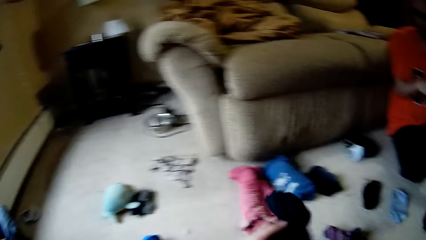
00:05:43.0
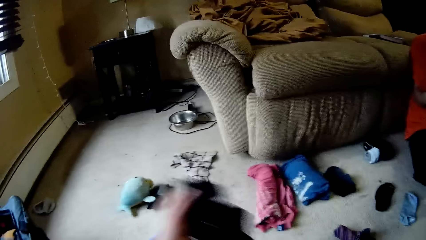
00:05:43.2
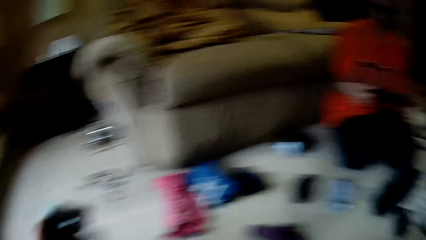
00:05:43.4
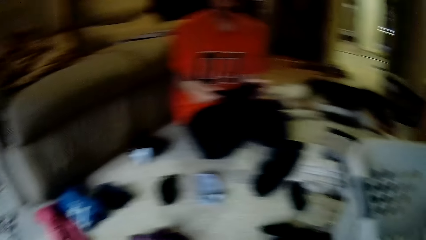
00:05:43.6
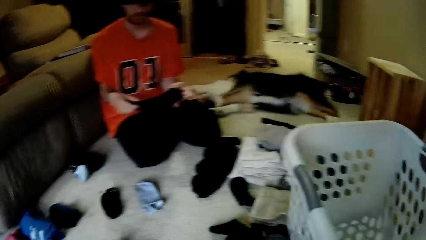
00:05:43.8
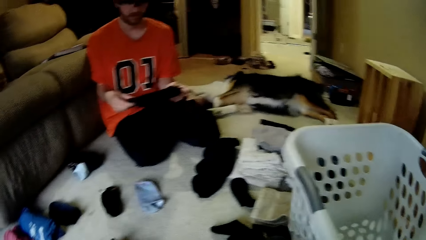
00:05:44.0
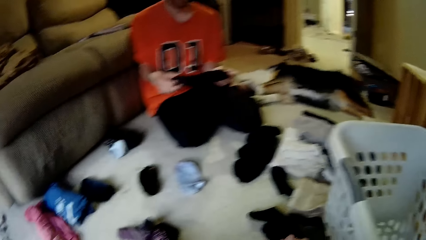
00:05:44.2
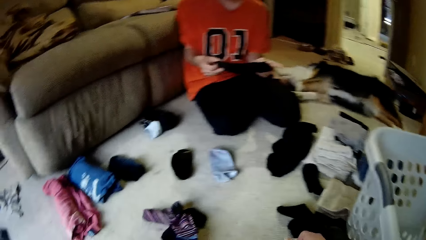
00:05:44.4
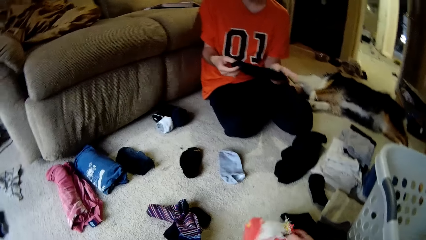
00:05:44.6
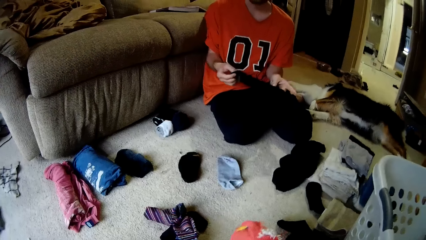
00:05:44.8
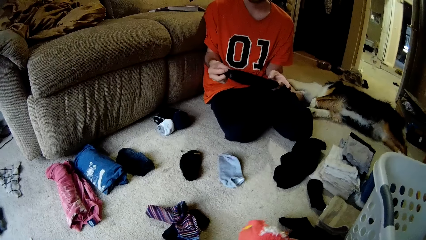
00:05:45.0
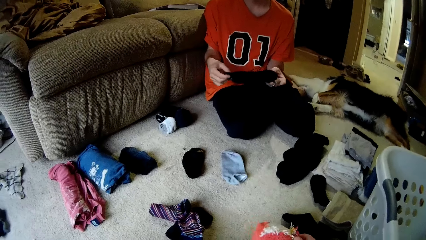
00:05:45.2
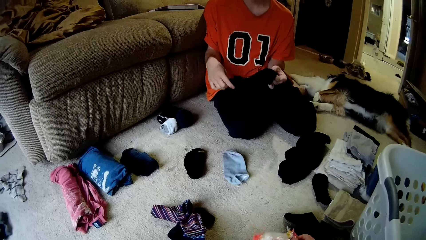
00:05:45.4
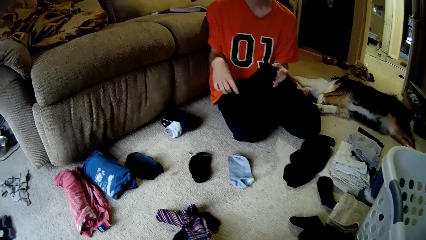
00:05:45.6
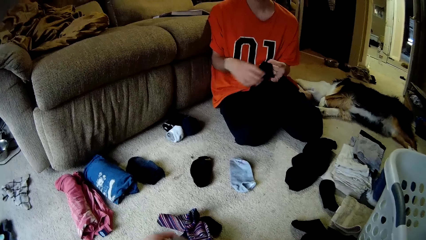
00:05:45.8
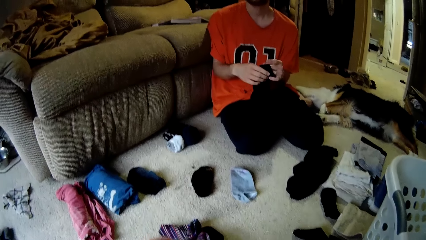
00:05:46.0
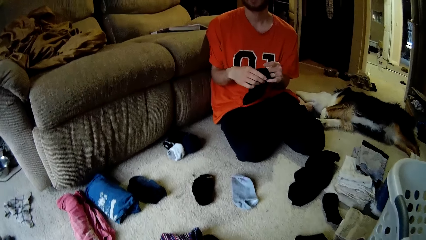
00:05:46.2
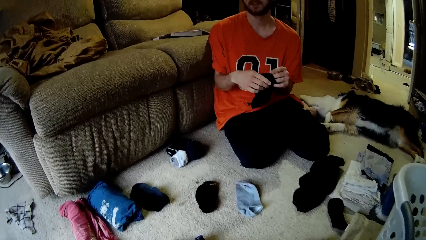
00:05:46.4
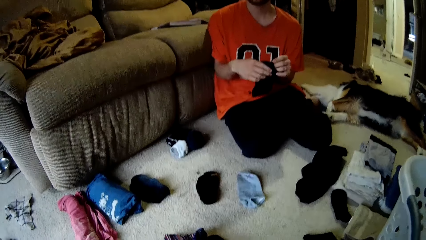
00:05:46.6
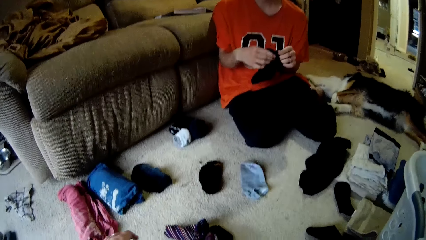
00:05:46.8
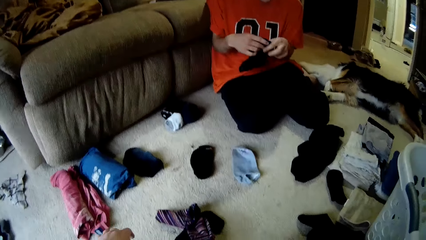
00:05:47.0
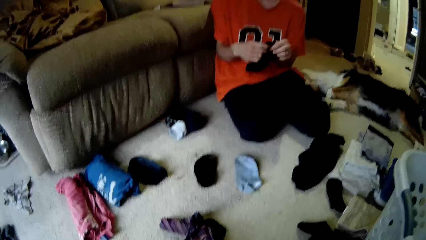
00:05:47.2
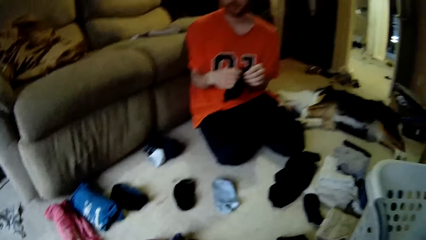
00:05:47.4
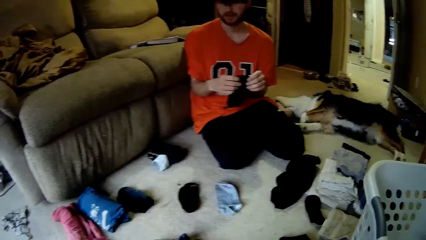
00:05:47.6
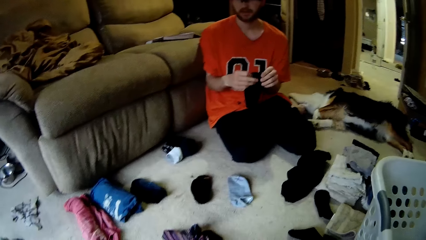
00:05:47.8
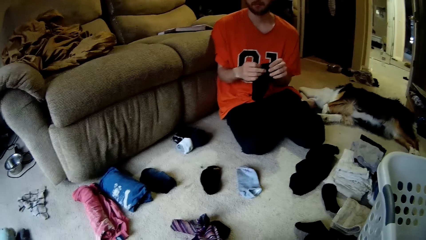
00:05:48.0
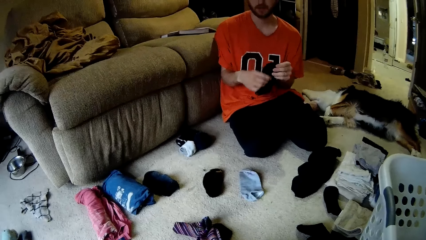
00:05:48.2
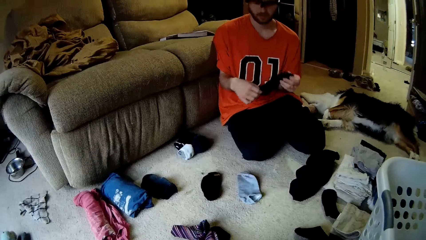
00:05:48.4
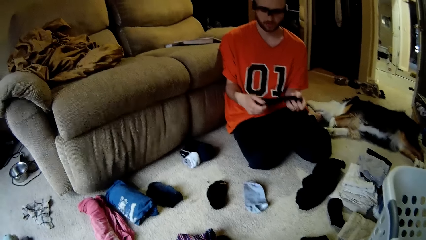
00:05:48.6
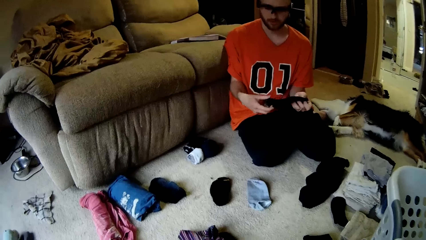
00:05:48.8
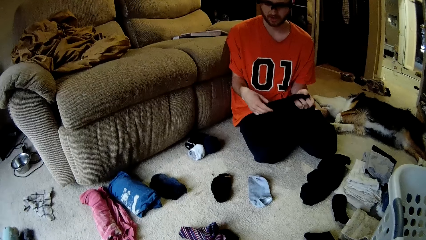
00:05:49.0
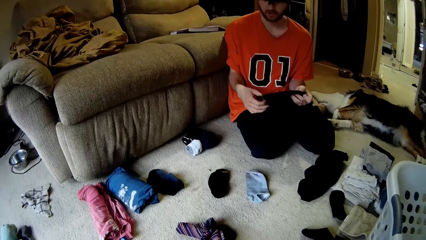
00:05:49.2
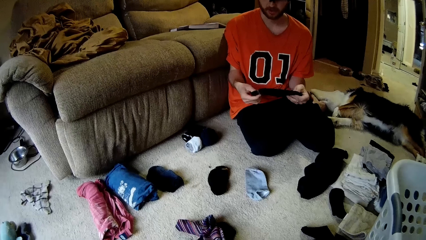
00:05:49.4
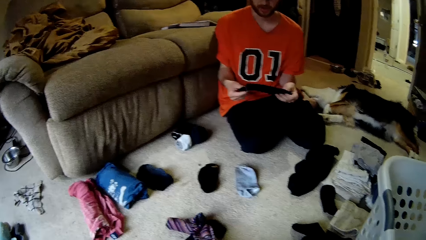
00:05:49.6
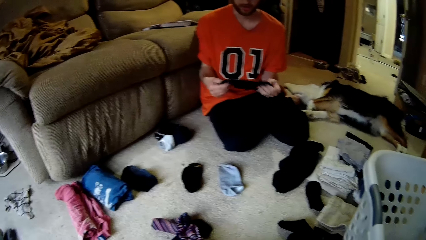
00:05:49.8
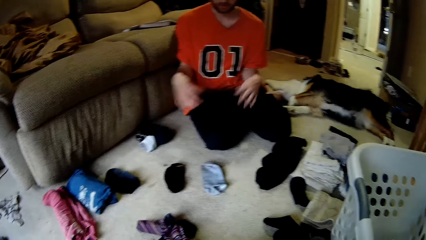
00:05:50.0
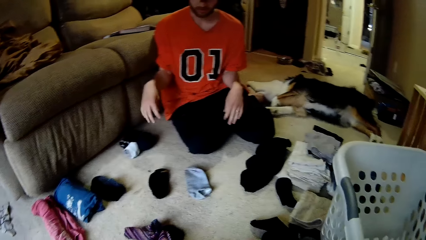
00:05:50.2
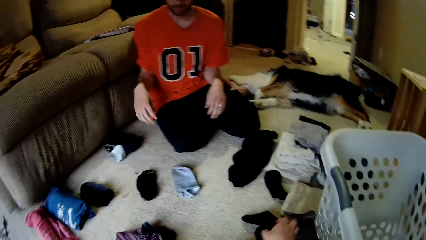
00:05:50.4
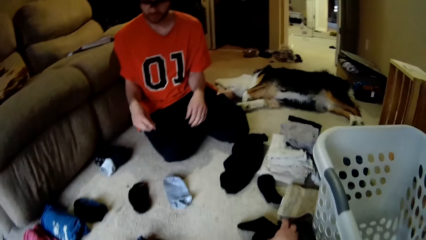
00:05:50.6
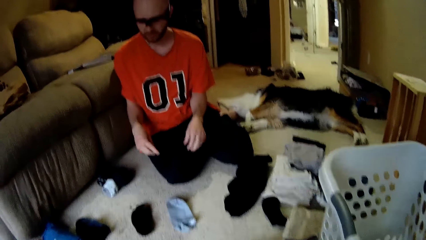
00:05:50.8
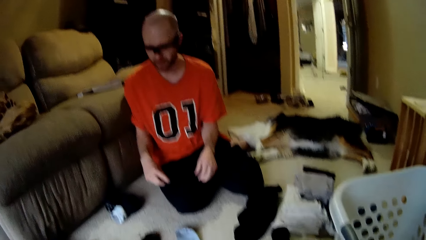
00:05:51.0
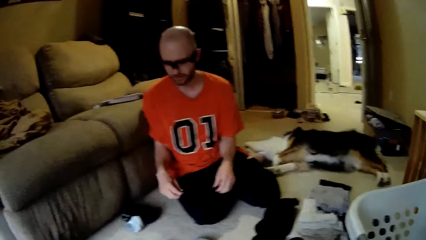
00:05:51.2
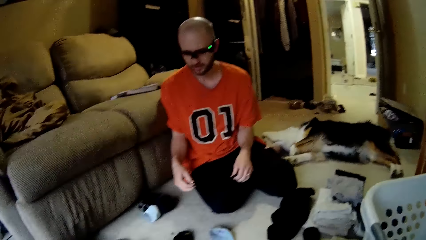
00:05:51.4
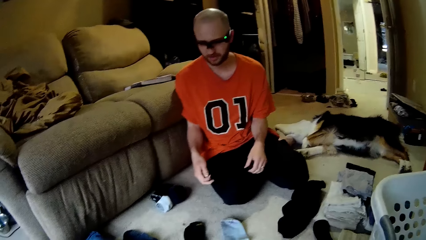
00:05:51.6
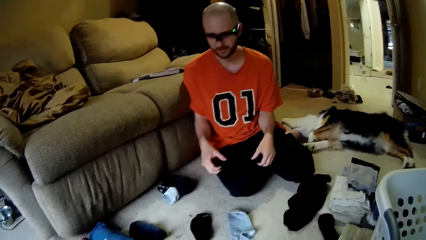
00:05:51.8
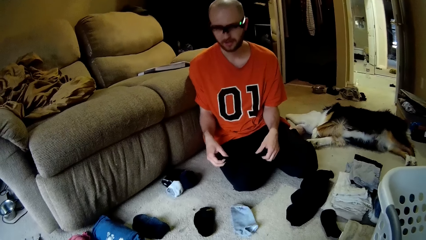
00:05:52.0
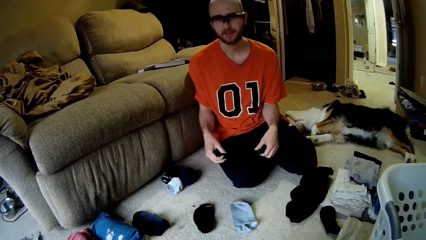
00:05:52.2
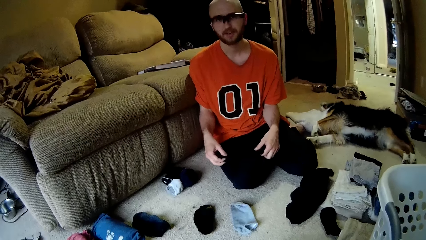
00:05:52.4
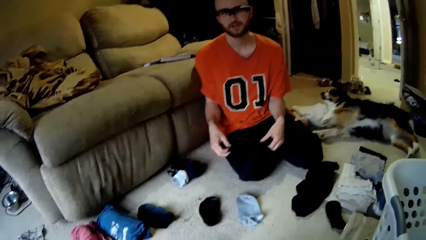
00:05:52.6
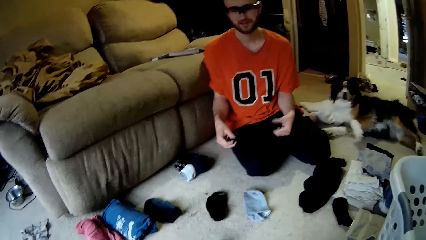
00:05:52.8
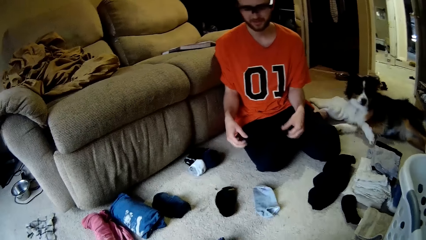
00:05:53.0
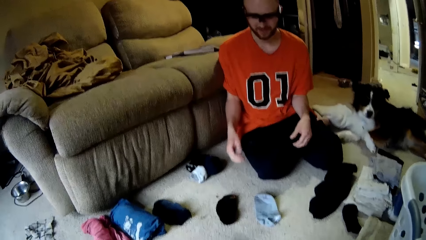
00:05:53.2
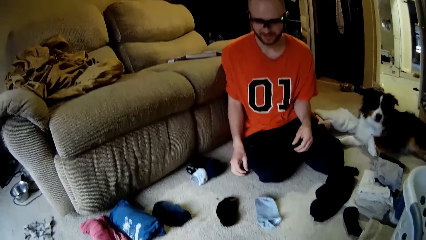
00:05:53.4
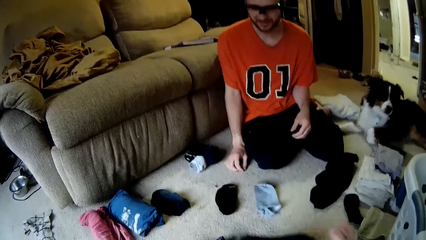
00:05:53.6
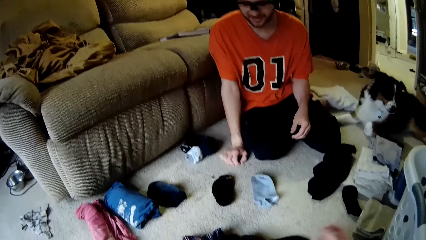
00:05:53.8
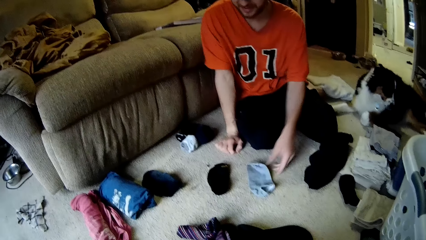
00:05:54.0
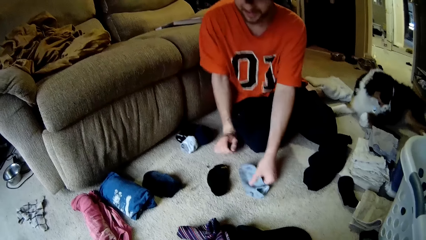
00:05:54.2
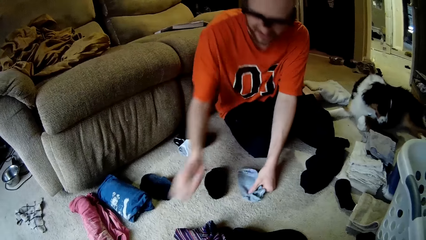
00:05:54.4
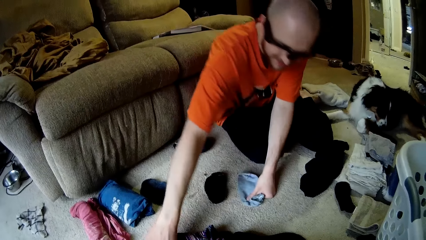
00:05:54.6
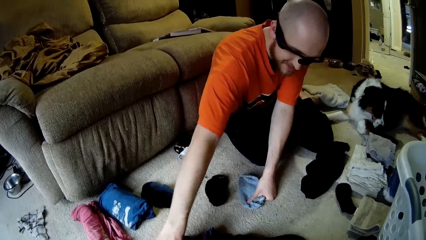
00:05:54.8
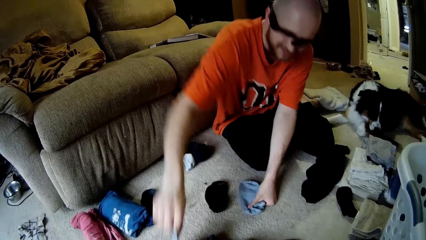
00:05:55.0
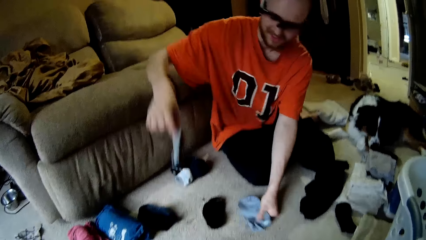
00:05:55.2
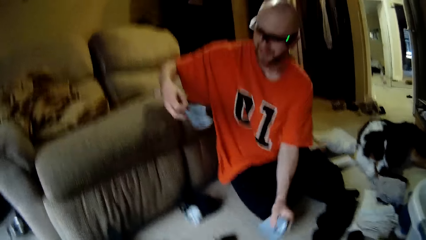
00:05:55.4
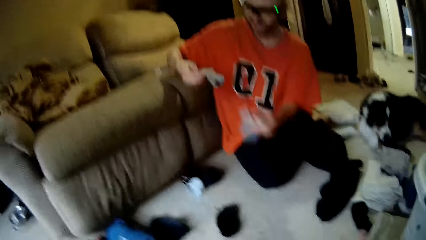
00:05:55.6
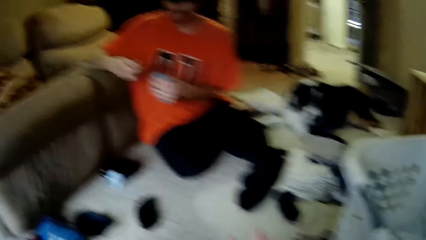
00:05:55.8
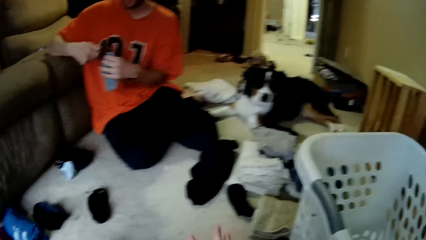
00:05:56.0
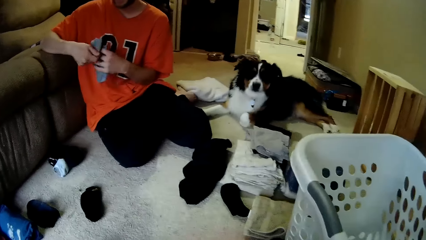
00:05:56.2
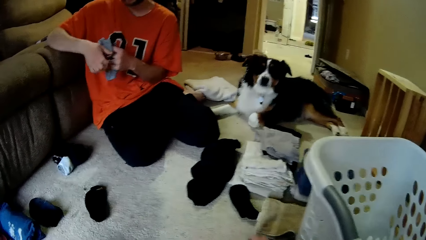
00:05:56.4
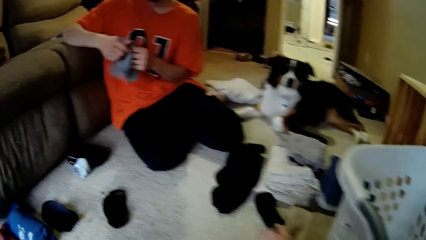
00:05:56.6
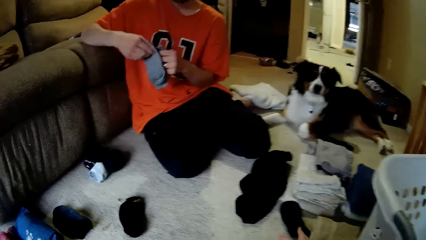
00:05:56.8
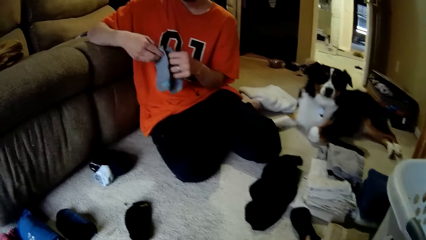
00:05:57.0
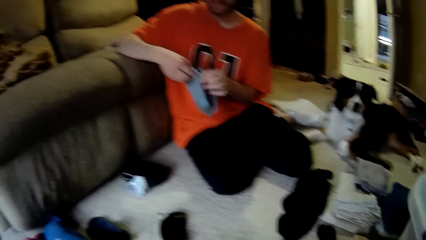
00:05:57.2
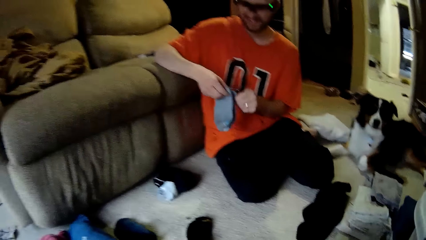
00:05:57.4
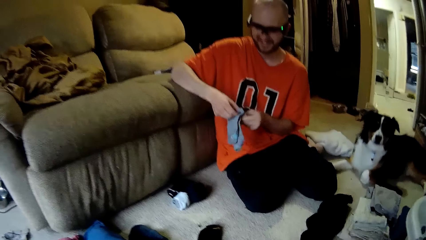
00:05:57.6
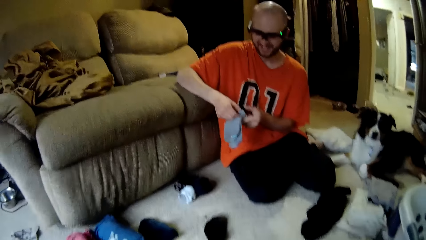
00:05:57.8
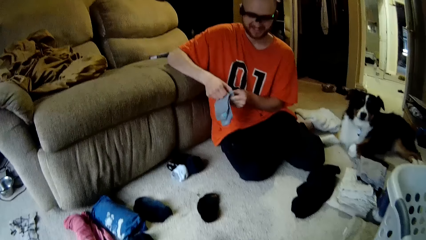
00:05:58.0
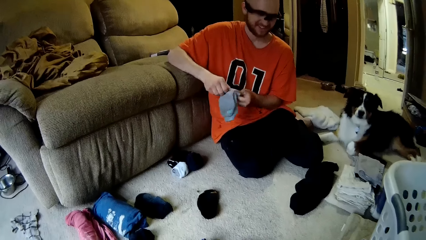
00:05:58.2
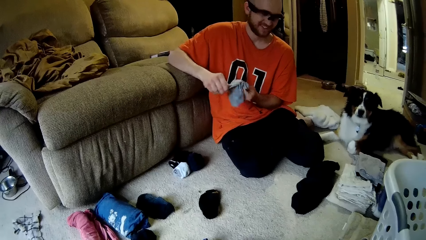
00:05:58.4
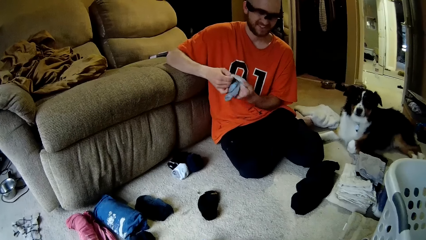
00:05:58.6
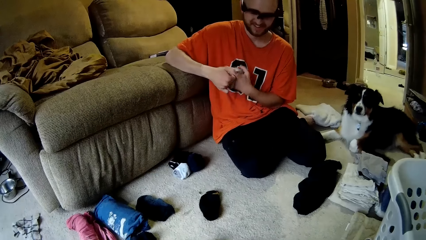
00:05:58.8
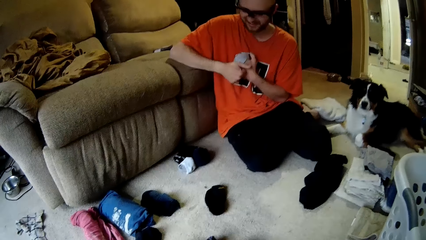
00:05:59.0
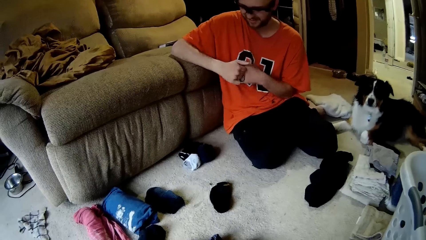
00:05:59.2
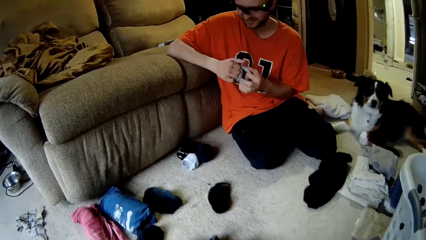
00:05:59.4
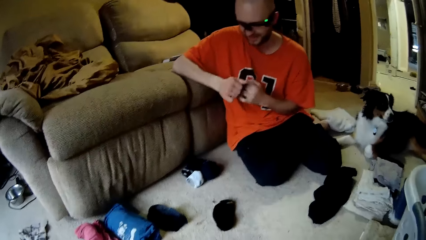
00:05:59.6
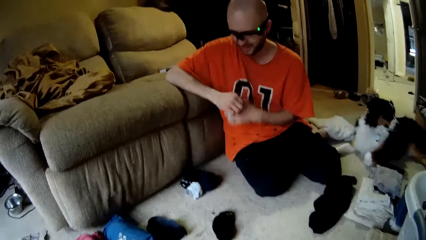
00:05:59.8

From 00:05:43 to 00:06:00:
The camera wearer drops a cloth on the floor with her left hand. She holds a cloth in her right hand. A man drops the sock on the floor with both hands. The man picks up a sock from the floor with his right hand. He sorts the socks in his hands.
